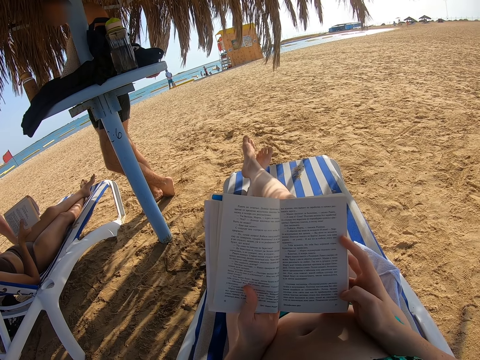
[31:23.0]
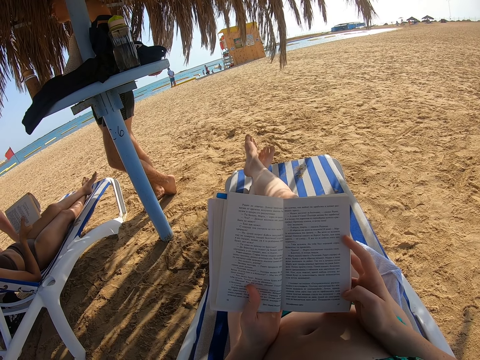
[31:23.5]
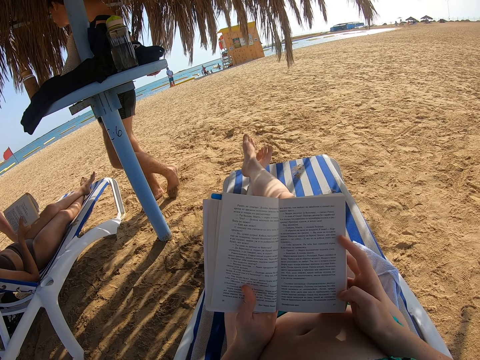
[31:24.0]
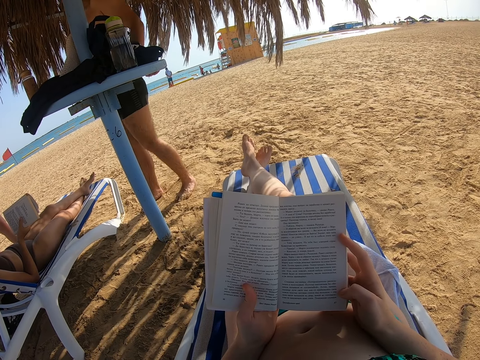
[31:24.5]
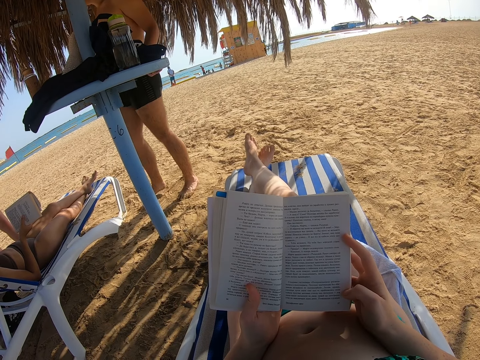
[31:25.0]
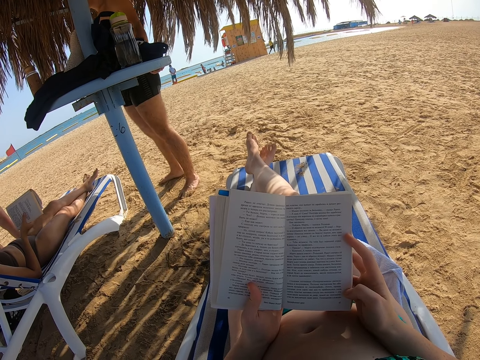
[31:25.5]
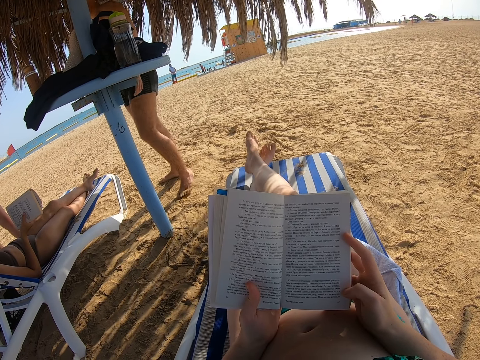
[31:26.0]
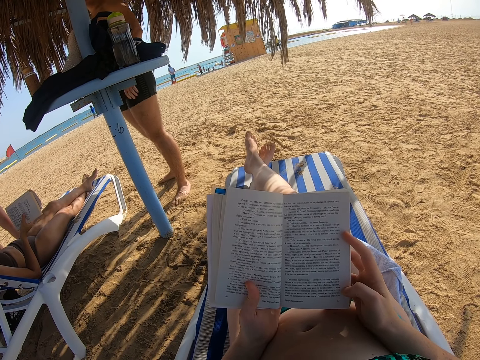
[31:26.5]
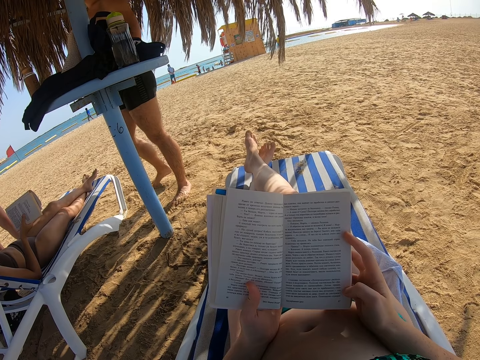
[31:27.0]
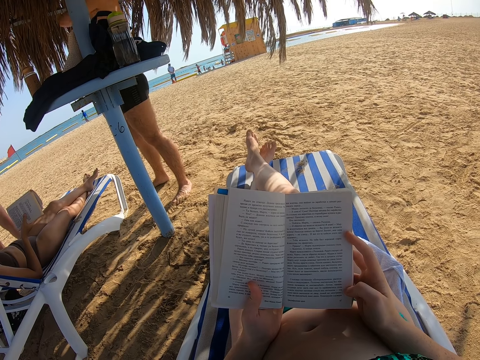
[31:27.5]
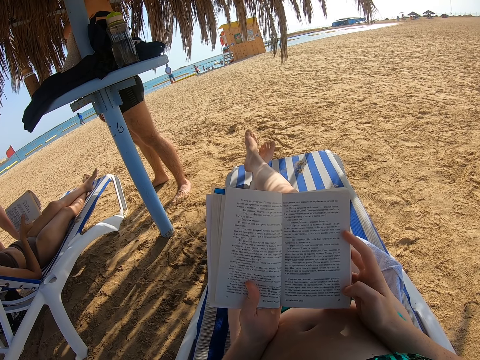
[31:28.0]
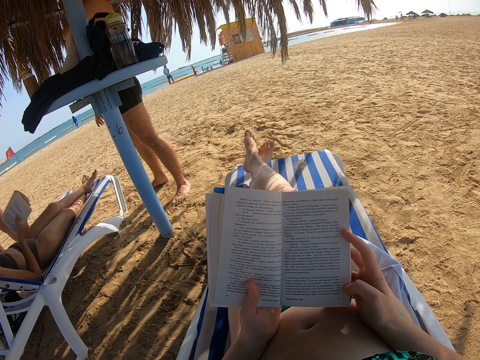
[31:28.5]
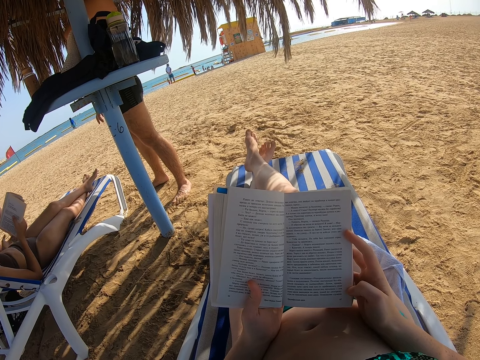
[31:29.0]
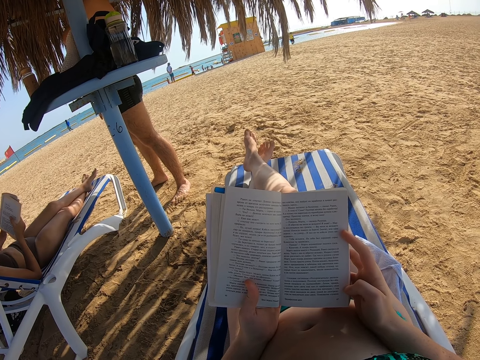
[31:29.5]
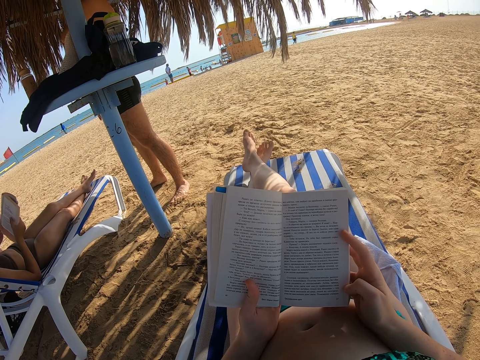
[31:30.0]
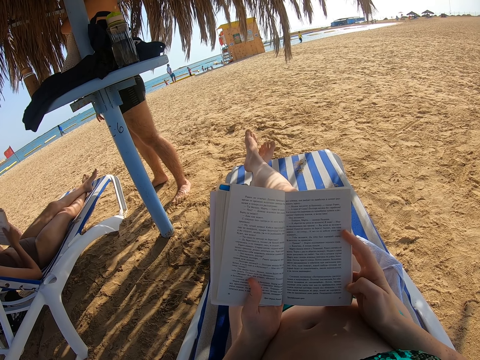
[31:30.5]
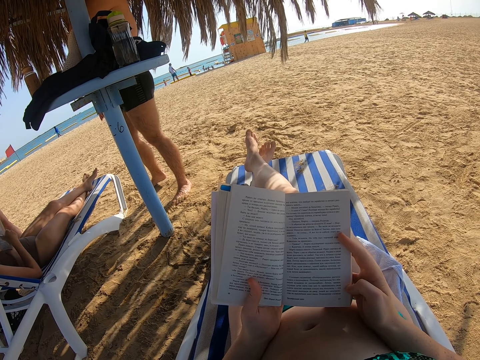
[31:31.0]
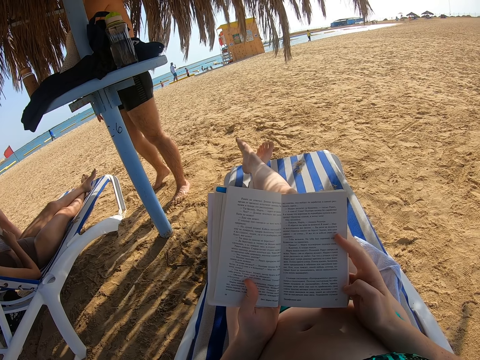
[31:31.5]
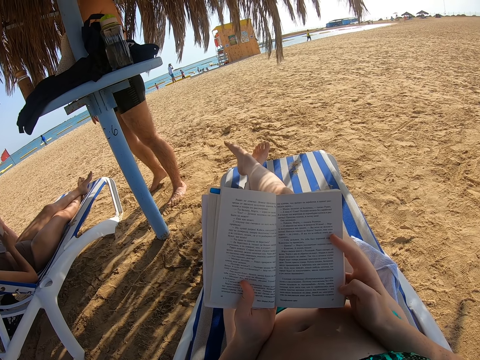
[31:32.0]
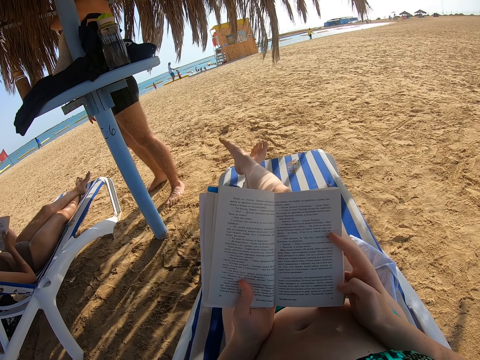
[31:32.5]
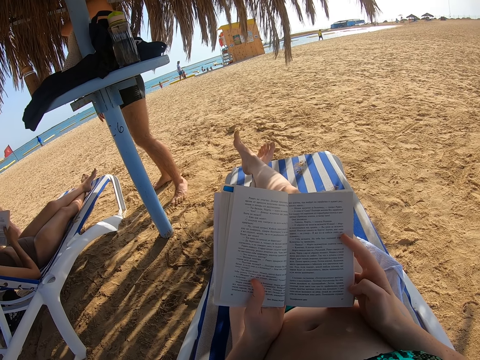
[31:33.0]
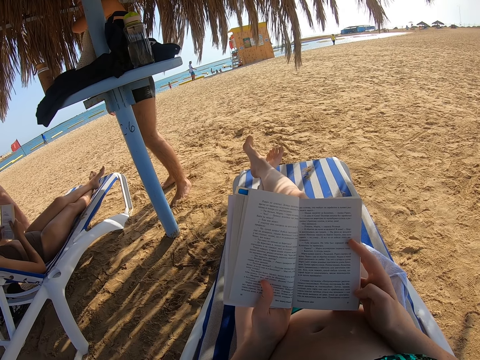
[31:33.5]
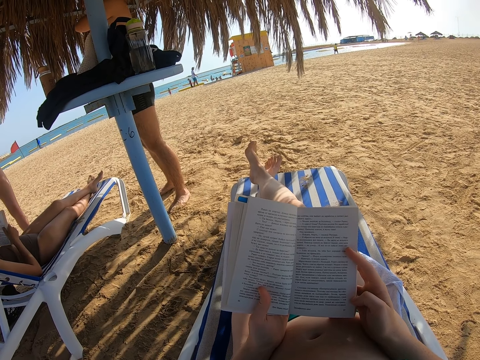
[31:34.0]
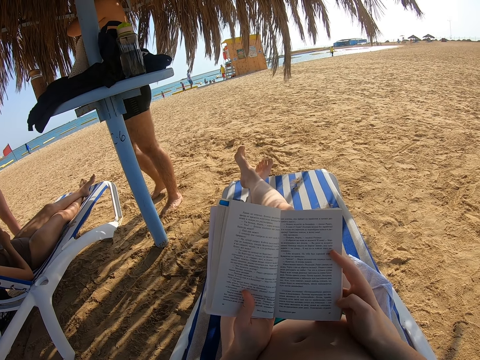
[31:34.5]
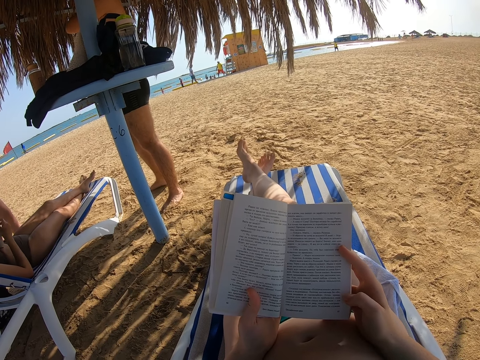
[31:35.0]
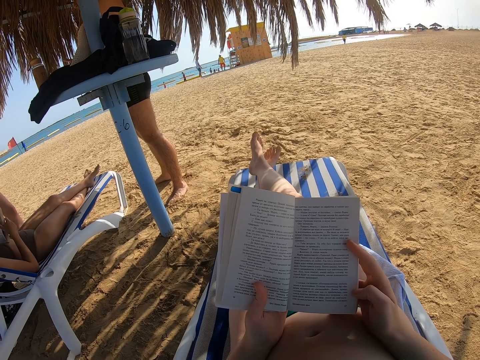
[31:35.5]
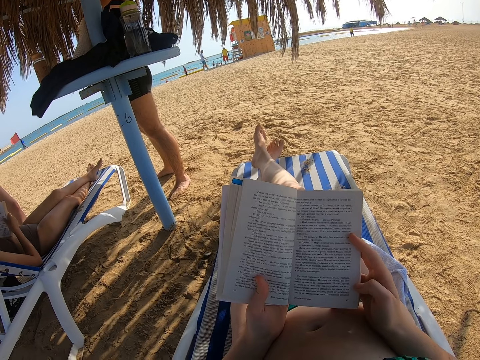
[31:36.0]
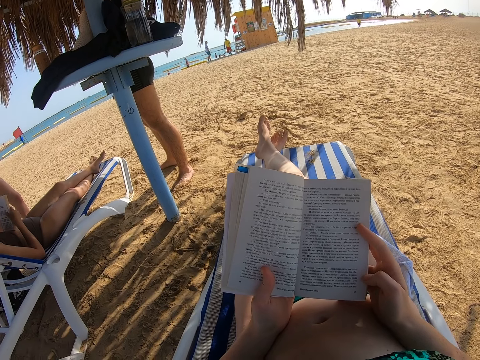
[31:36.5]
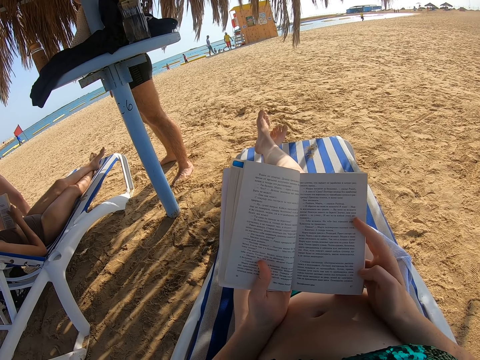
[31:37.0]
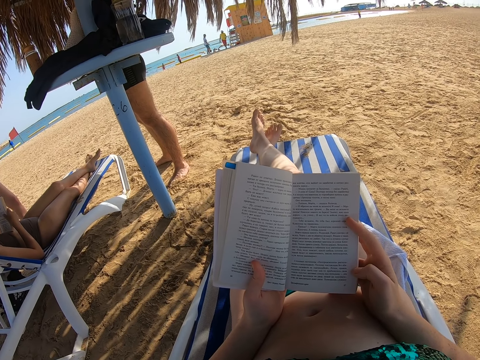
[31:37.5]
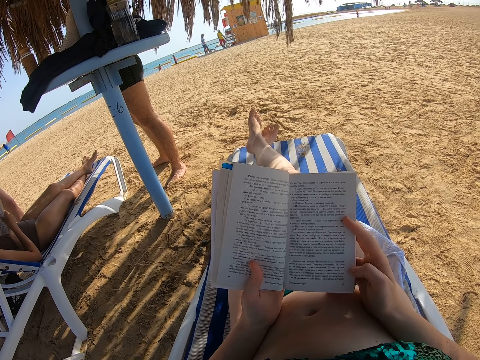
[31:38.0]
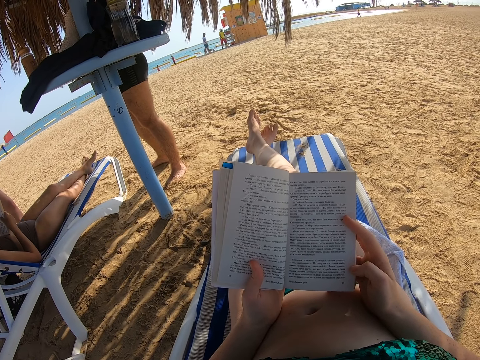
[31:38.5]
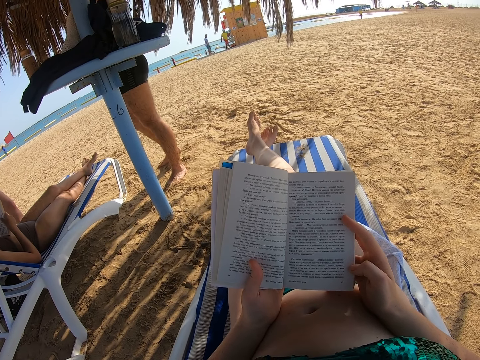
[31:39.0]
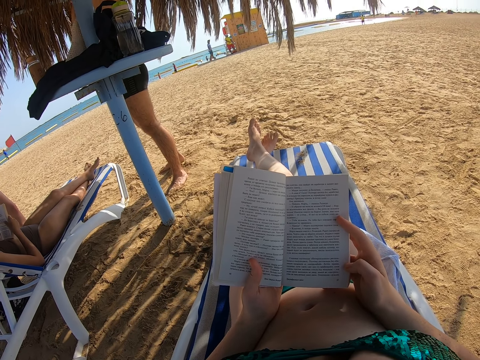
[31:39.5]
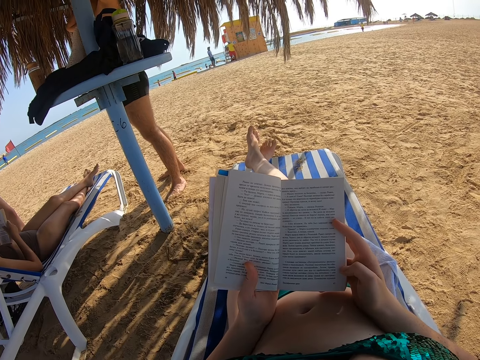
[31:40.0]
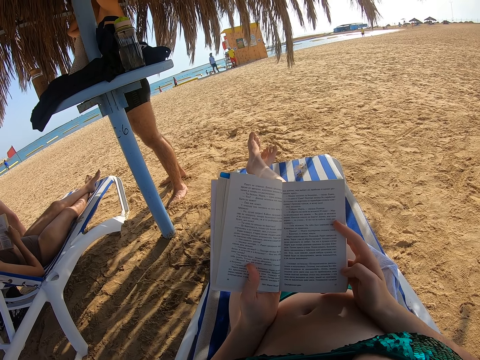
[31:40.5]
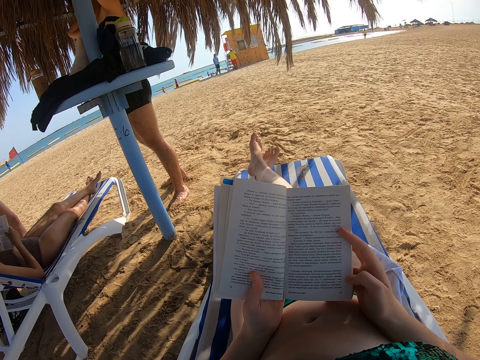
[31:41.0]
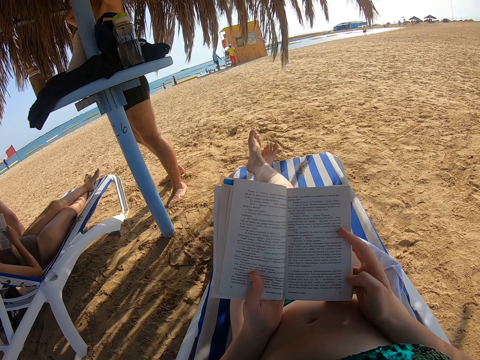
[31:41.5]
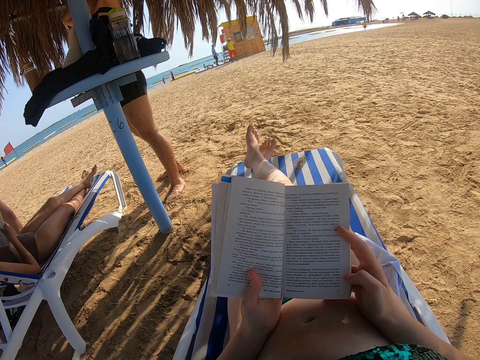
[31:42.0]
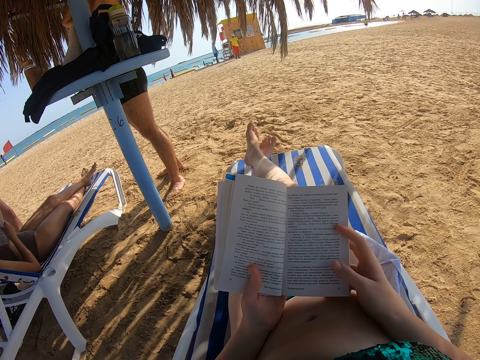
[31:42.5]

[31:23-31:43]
A man moves the legs. The camera wearer reads the book. A lady holds the book with both hands. She reads the book. The camera wearer reads the book.

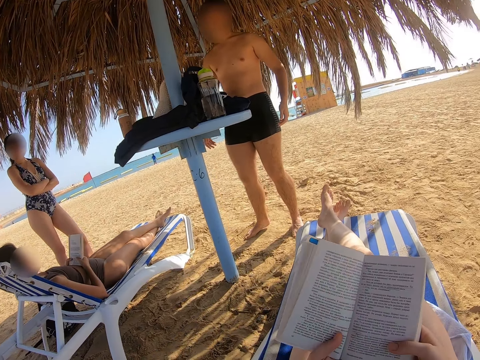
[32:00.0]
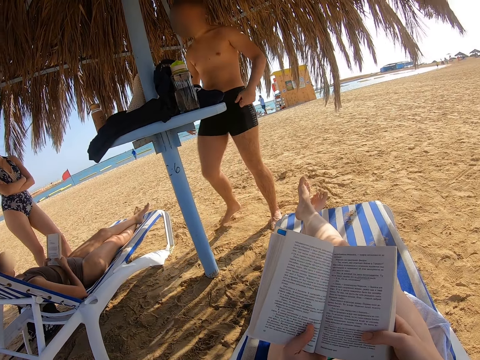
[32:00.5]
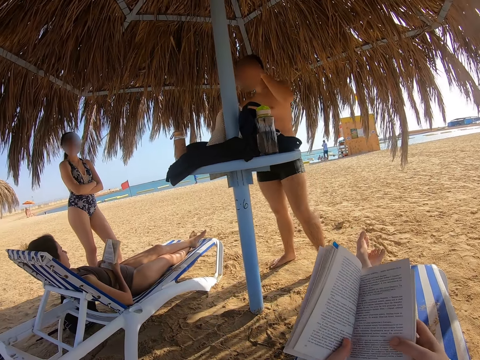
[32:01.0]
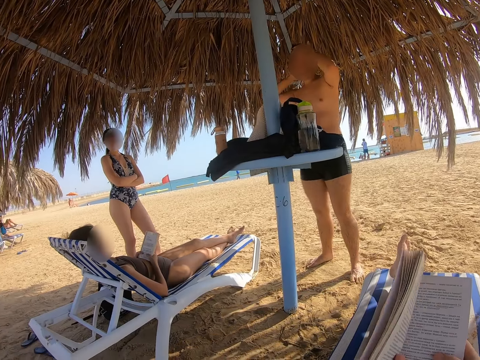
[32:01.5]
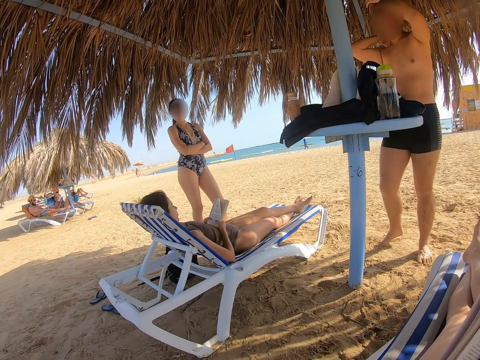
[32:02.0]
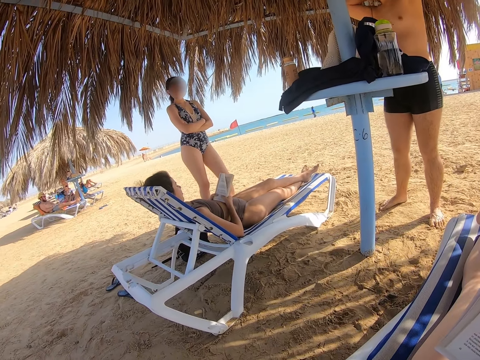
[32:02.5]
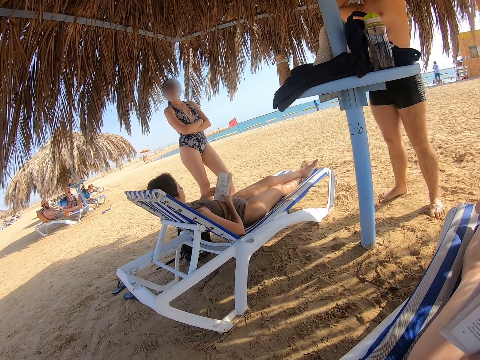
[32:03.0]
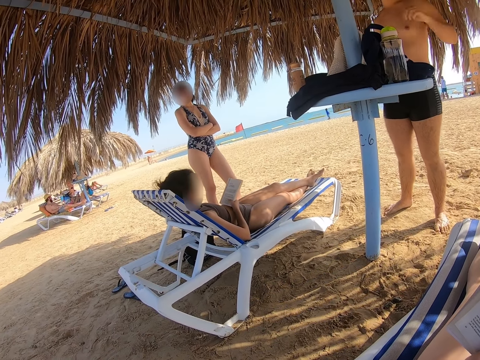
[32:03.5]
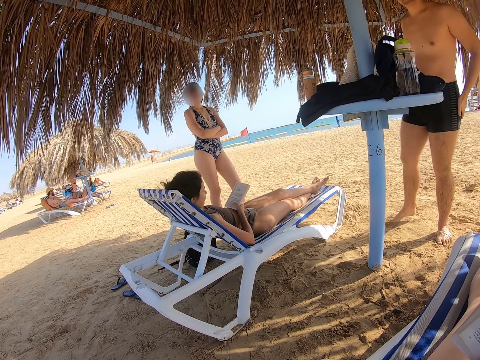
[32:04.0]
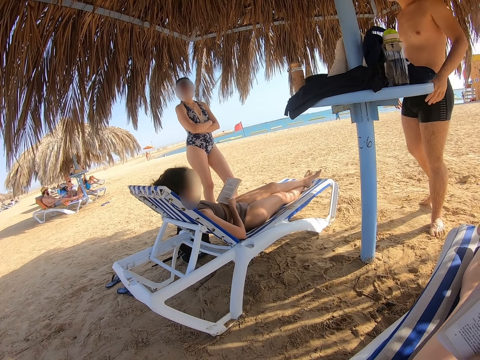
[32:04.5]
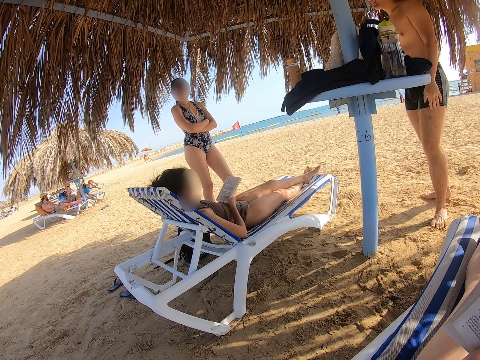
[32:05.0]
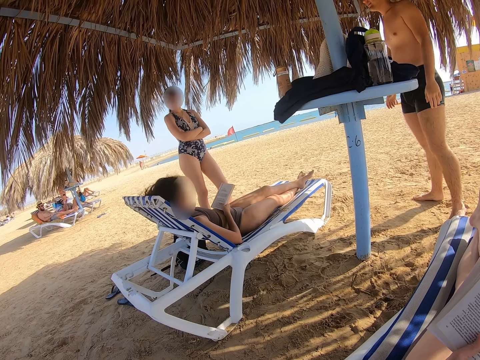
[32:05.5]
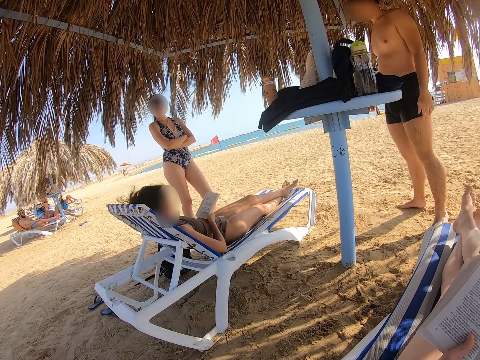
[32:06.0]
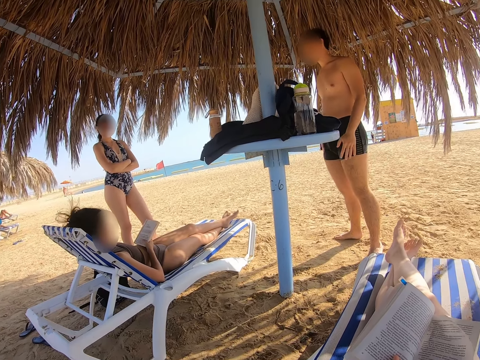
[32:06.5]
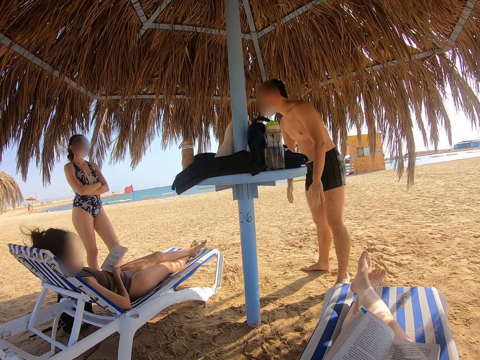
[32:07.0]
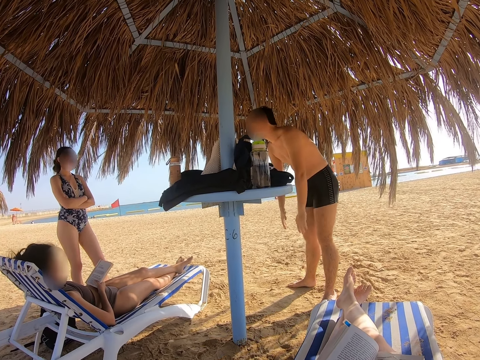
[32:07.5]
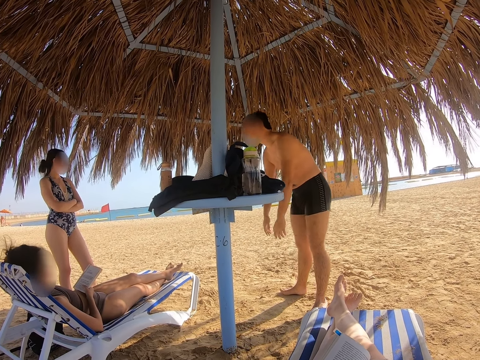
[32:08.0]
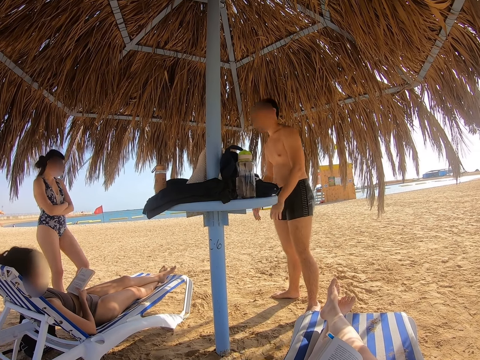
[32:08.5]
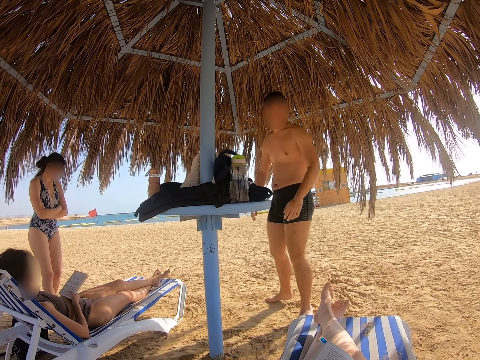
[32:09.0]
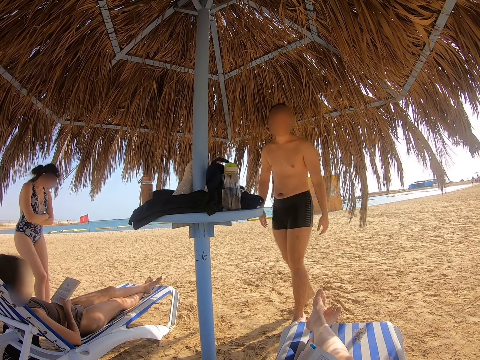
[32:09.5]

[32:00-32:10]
The camera wearer reads the book. A man straightens the hair. The camera wearer looks around. The man touches his head with both hands. A lady scratches her head with the left hand. The man hits the thighs with the hand, touches his knees with both hands, and moves backwards.
